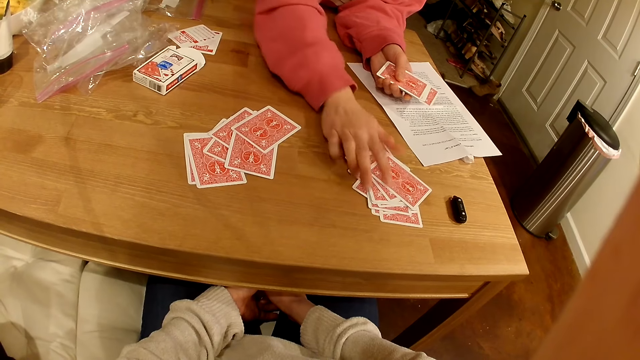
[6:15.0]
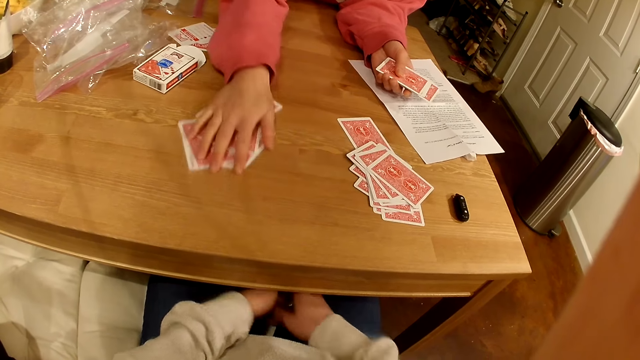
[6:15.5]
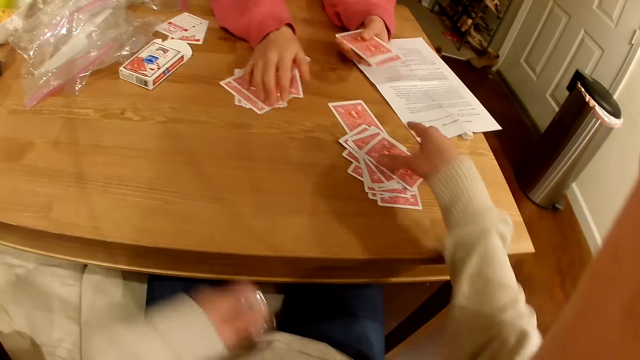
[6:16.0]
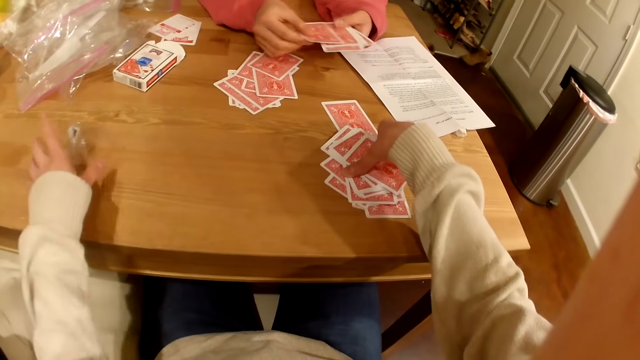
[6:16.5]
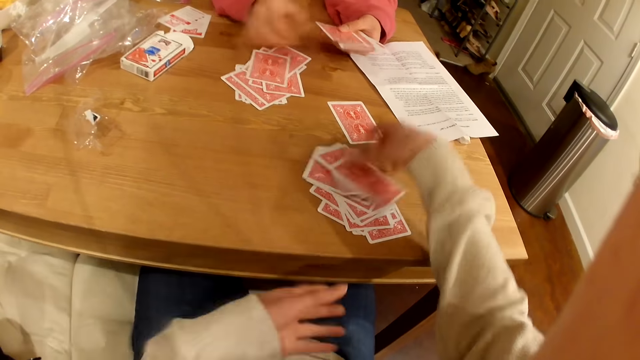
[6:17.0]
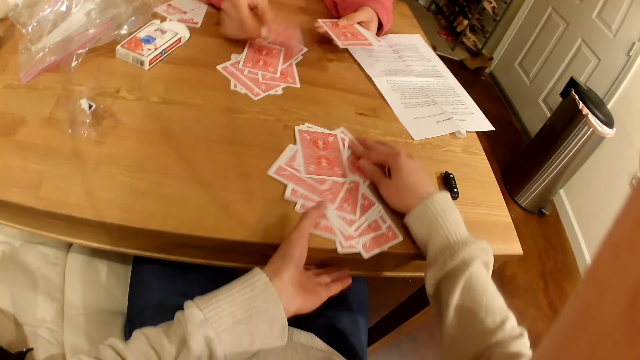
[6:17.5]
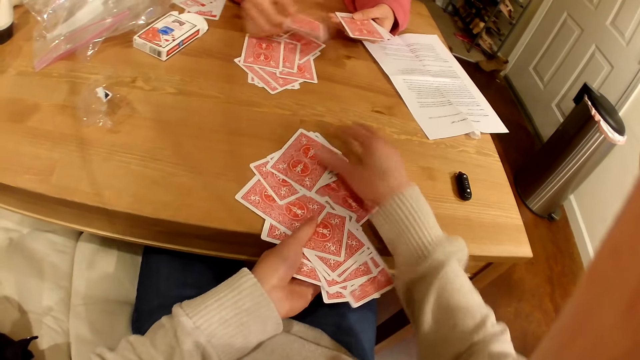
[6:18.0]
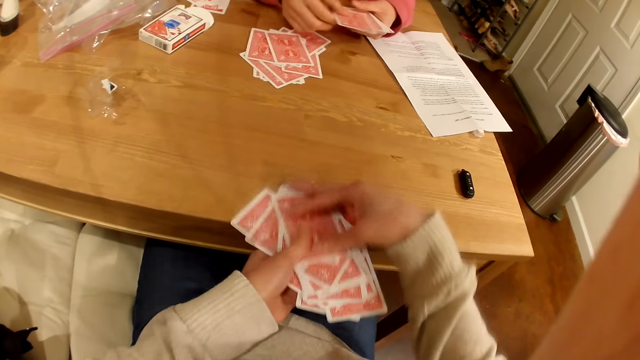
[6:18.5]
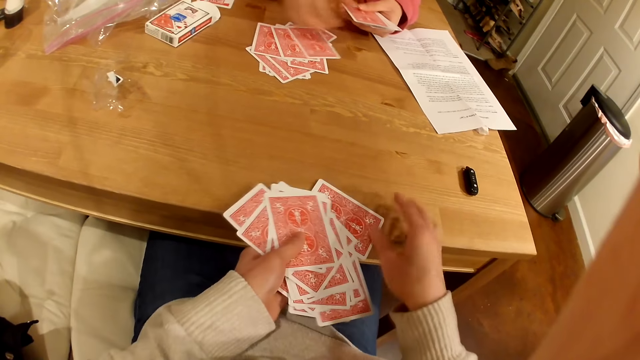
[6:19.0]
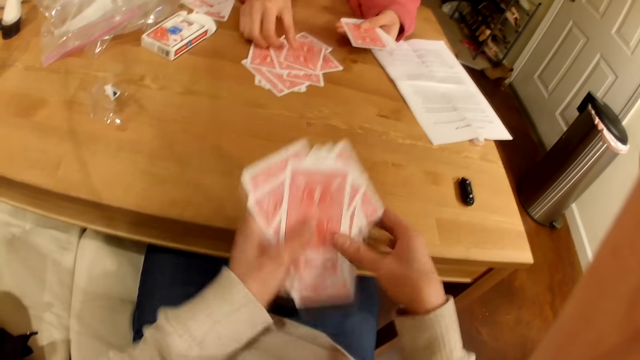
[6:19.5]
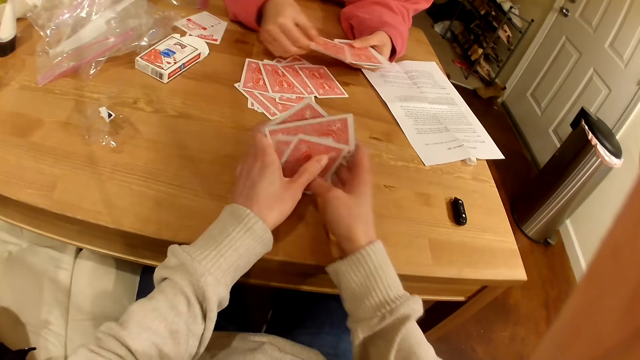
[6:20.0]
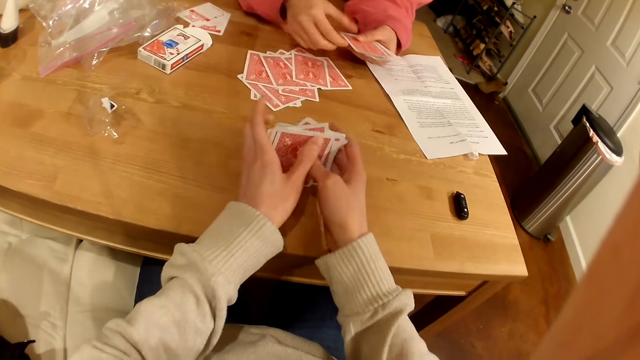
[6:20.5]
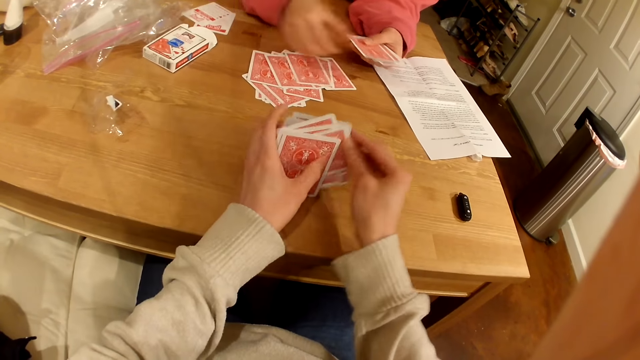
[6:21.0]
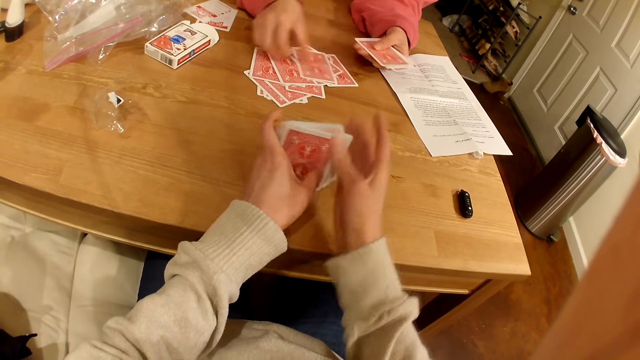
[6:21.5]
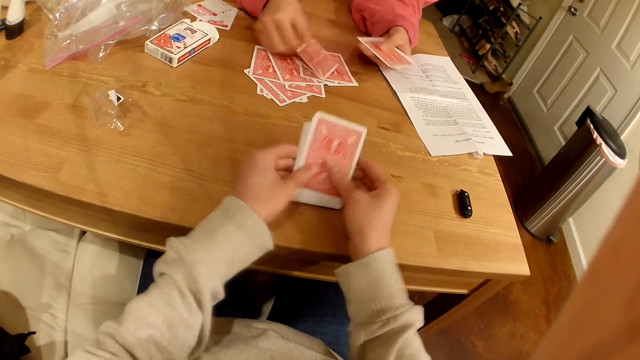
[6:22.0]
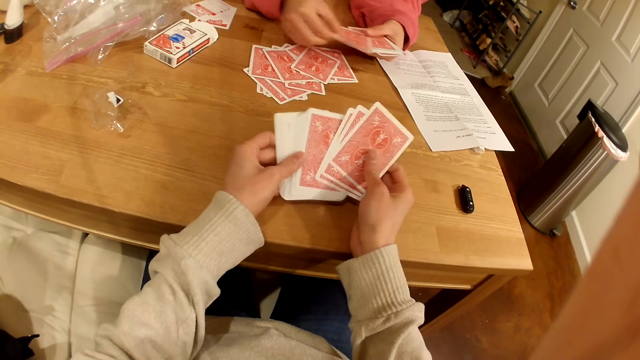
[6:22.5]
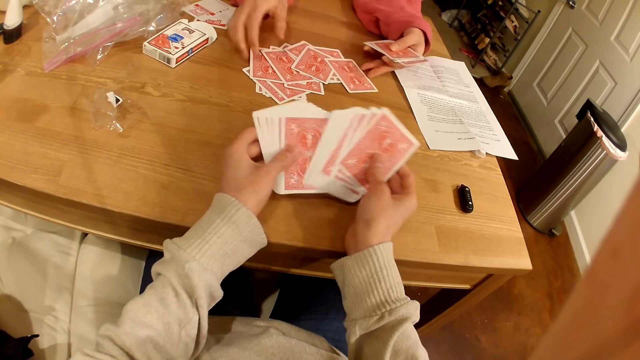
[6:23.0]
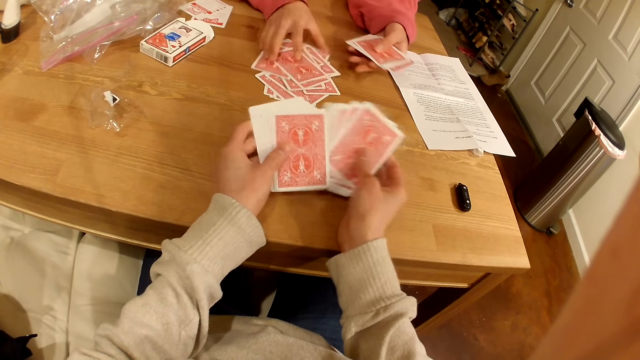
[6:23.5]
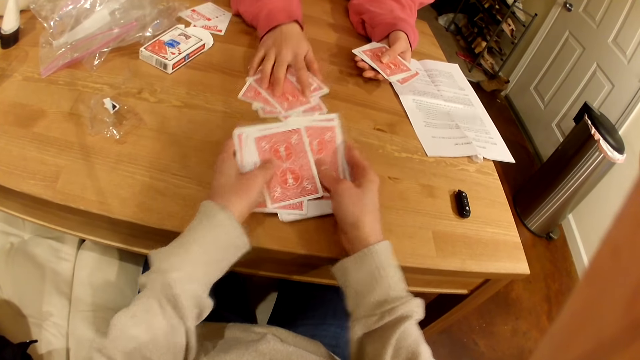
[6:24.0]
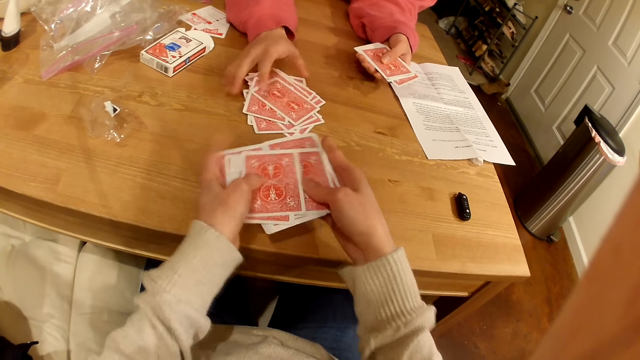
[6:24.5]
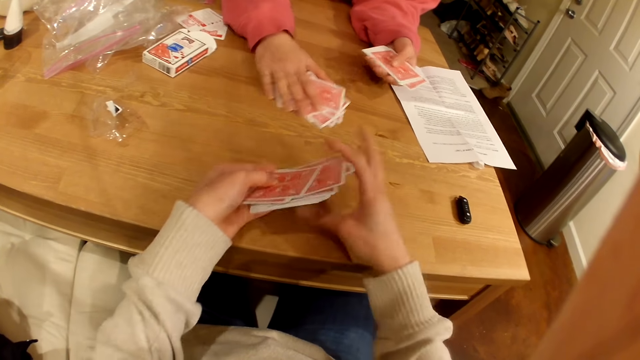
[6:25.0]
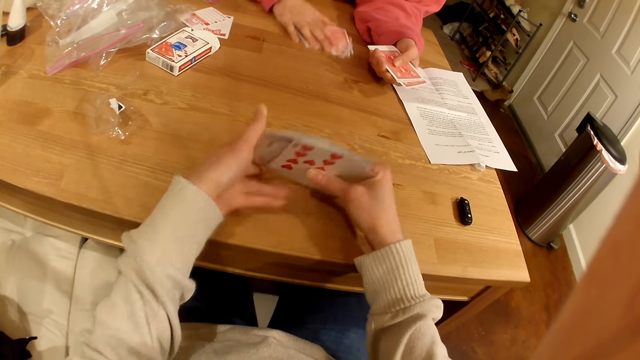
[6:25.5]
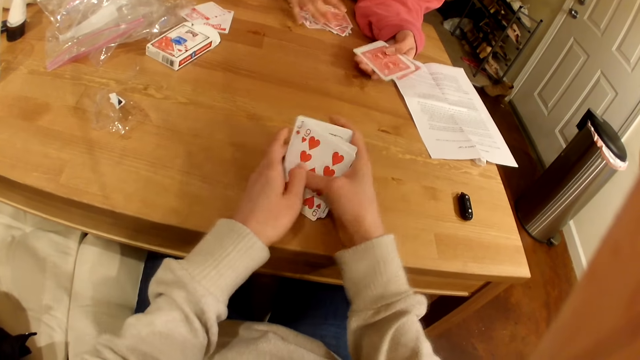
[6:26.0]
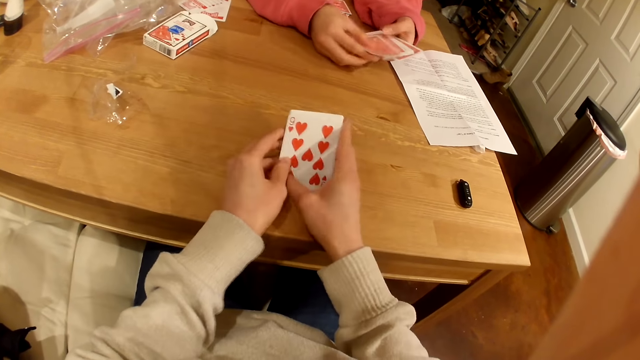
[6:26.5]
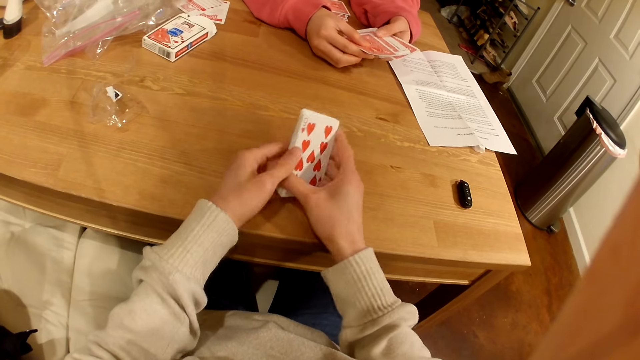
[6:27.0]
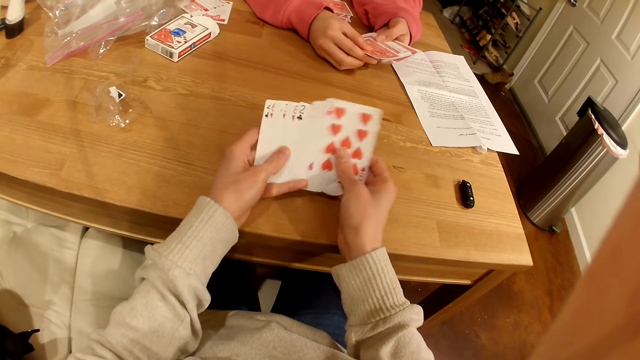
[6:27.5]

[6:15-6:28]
The camera wearer picks up playing cards on the table. They put a nylon paper on the table. A person places a playing card on the table. The camera wearer organizes the playing cards. They shuffle the playing cards. The person moves the playing cards on the table.

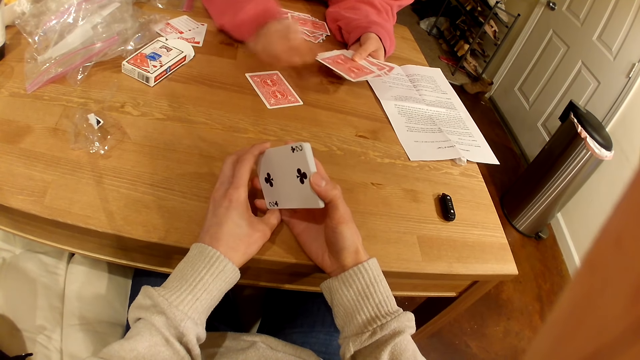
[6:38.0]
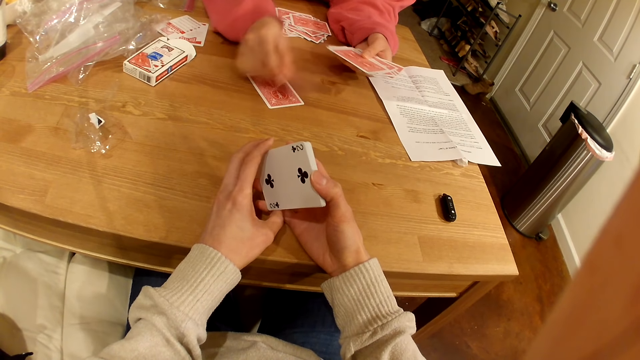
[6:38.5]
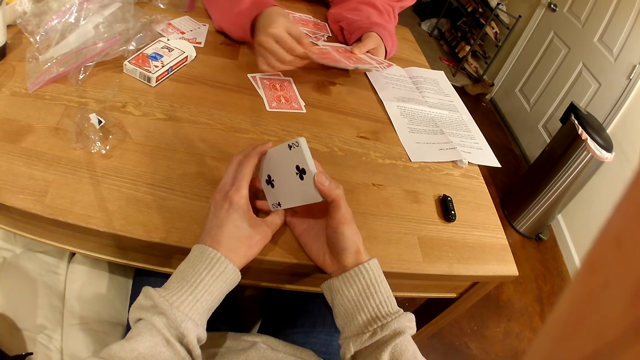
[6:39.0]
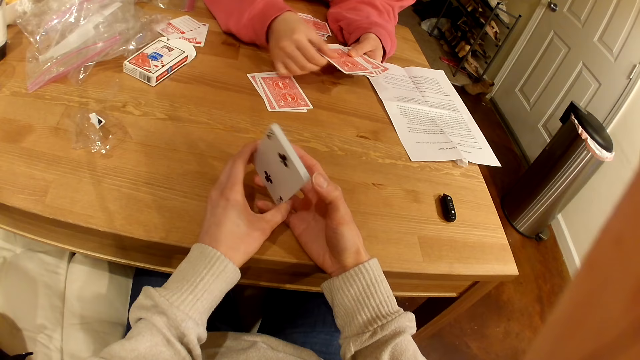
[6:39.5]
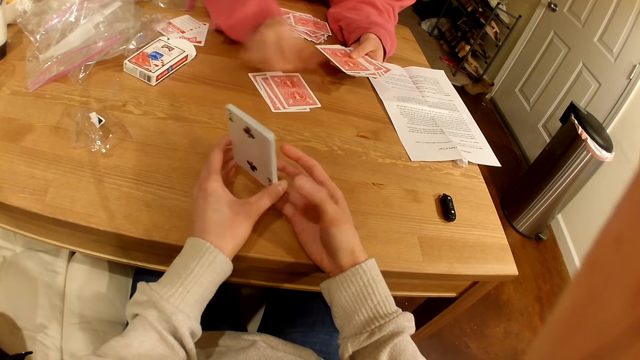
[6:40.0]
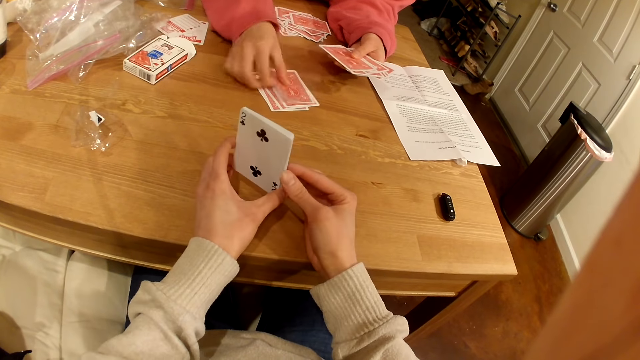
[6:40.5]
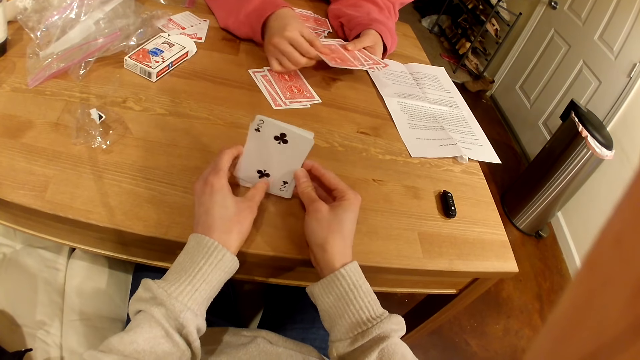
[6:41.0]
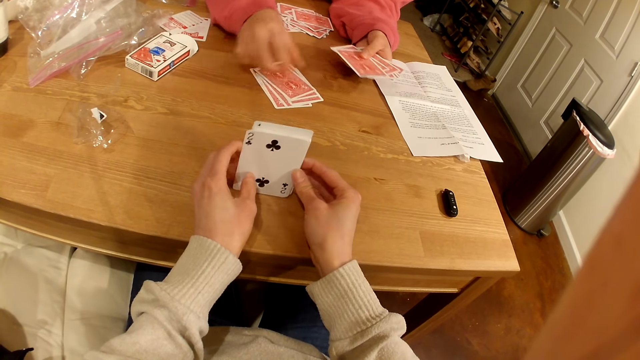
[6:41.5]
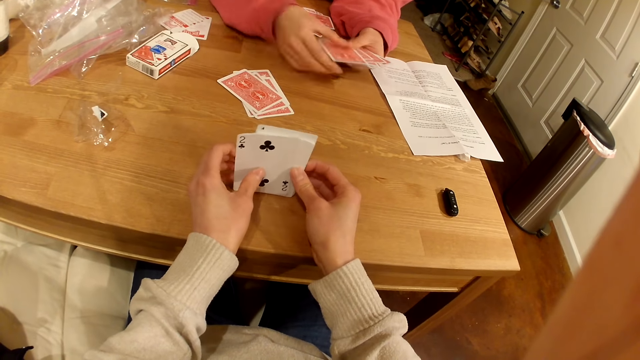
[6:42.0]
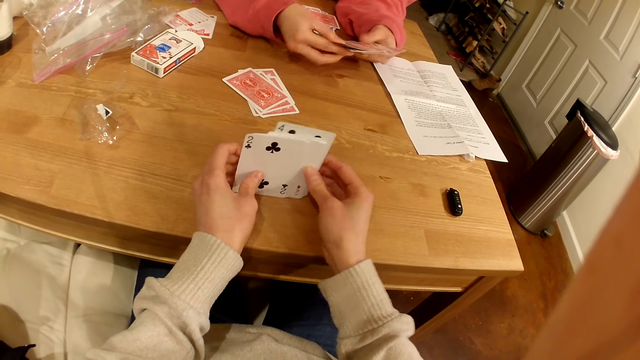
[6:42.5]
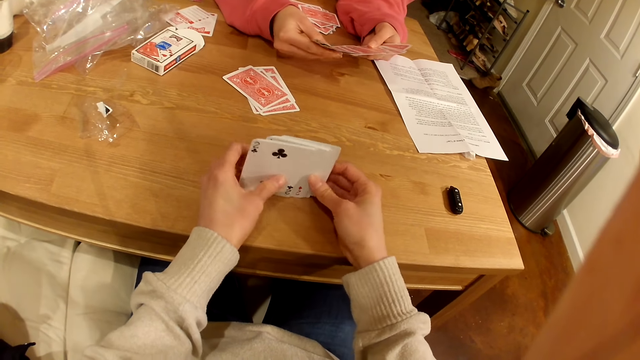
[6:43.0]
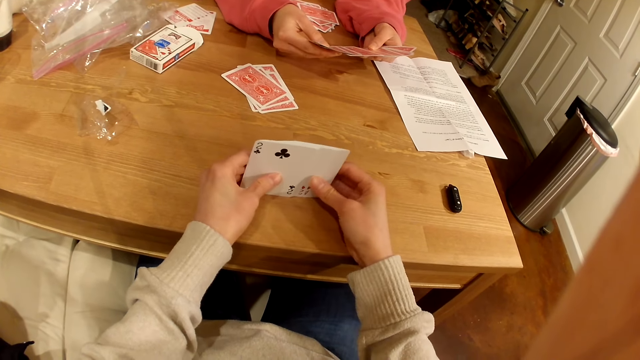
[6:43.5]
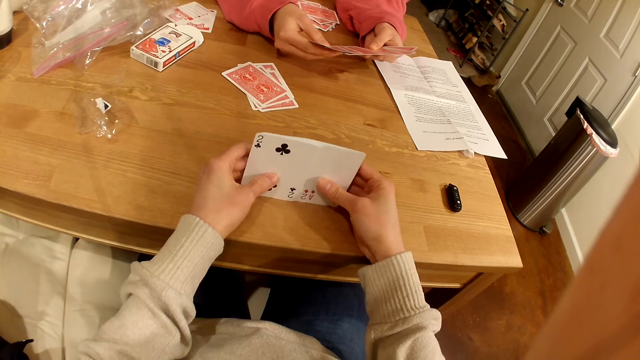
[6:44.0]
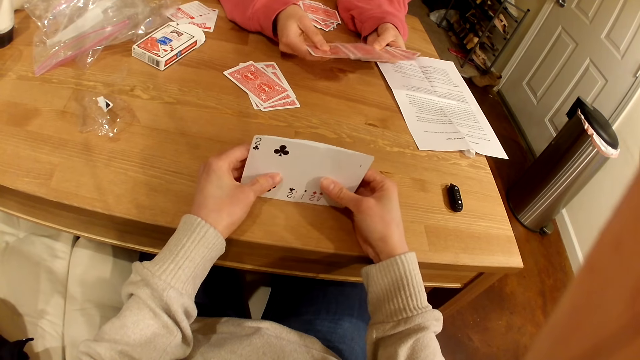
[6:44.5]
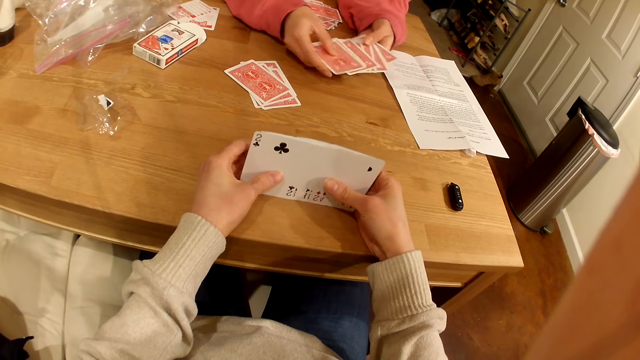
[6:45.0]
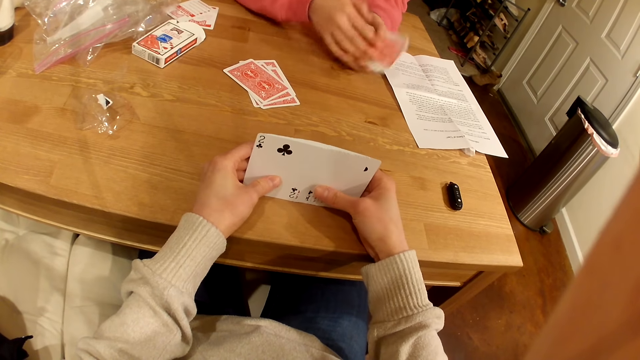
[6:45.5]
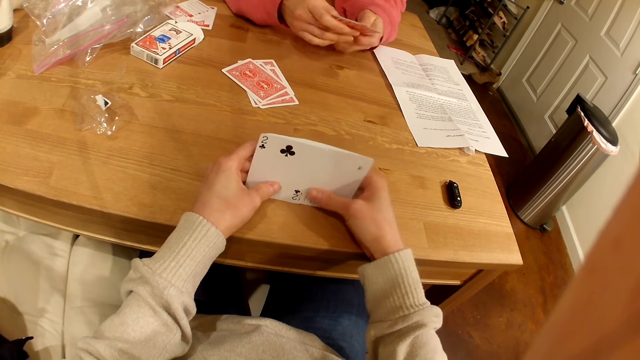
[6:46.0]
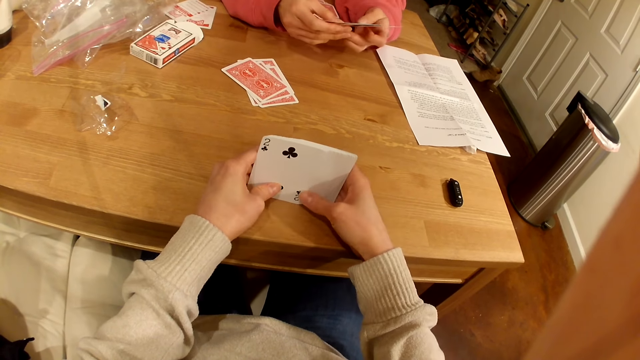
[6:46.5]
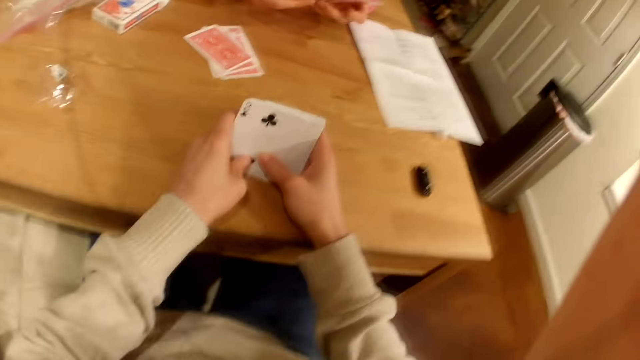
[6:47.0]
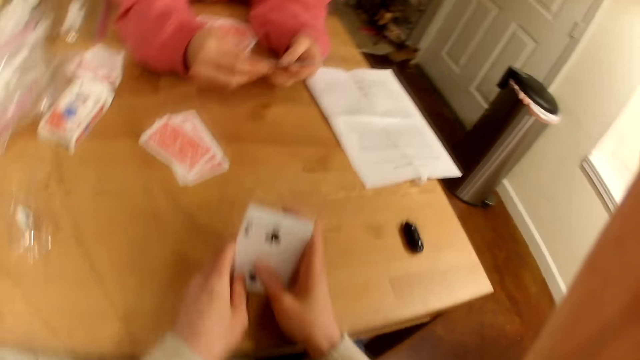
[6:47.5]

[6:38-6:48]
A woman puts cards on the table.
